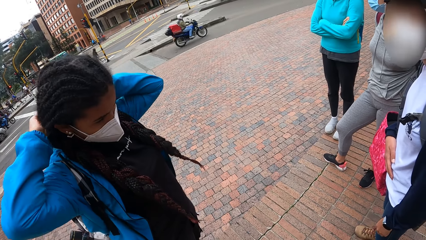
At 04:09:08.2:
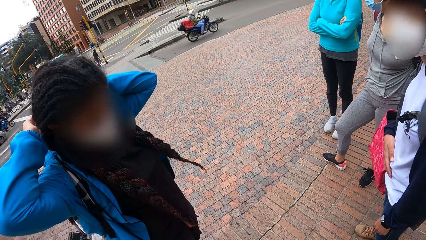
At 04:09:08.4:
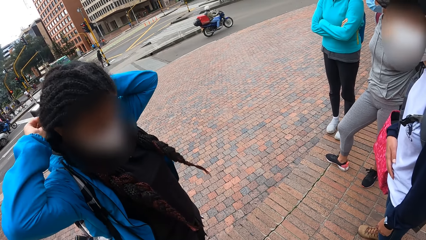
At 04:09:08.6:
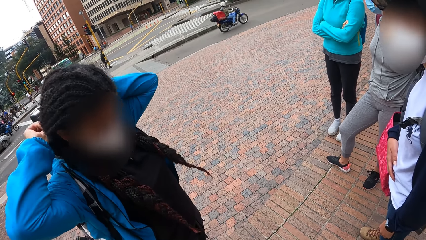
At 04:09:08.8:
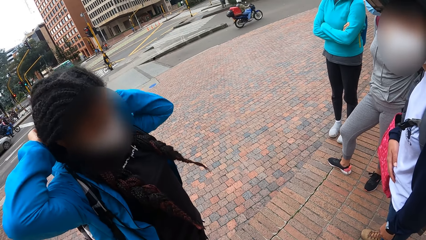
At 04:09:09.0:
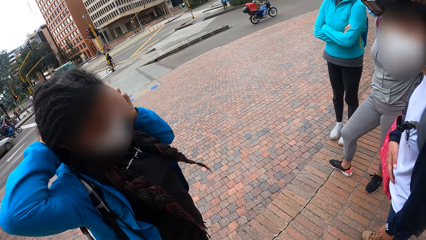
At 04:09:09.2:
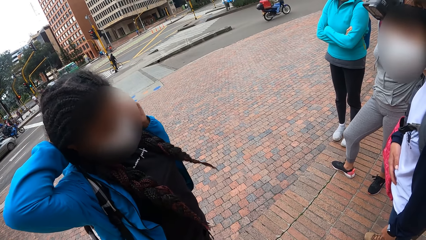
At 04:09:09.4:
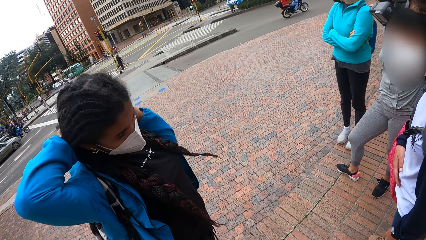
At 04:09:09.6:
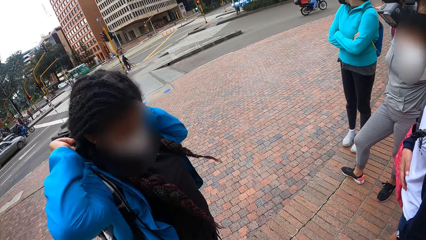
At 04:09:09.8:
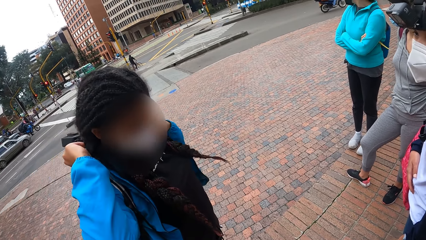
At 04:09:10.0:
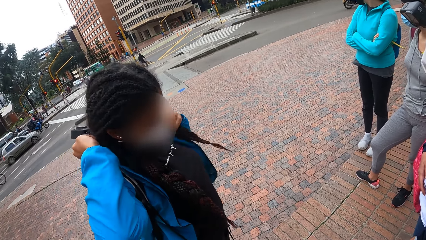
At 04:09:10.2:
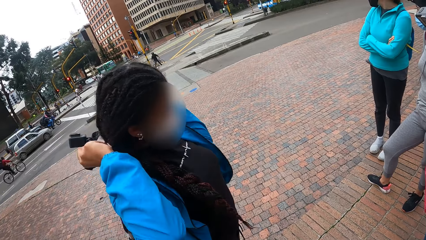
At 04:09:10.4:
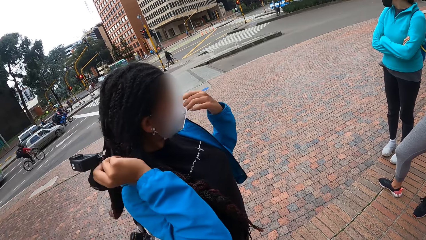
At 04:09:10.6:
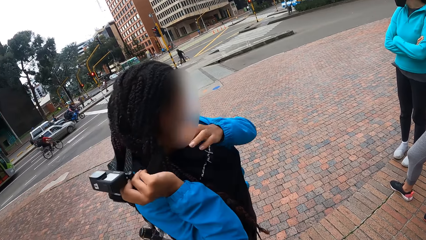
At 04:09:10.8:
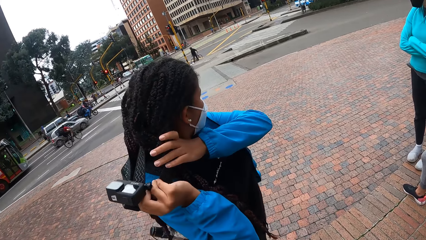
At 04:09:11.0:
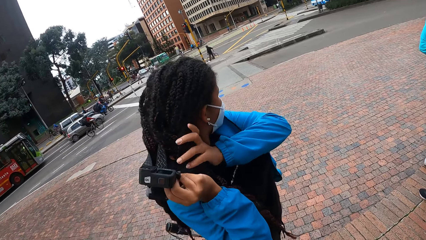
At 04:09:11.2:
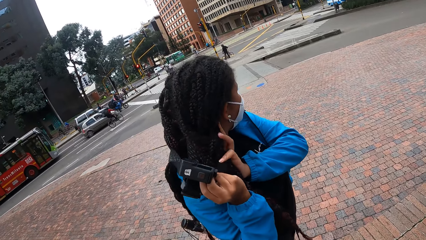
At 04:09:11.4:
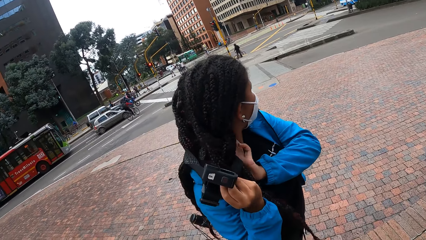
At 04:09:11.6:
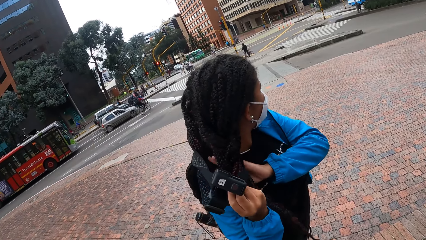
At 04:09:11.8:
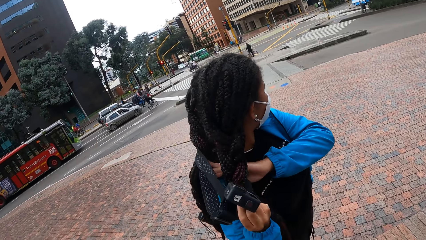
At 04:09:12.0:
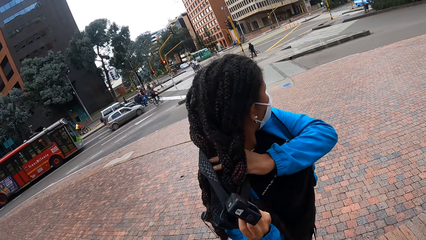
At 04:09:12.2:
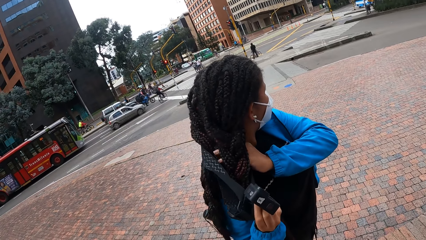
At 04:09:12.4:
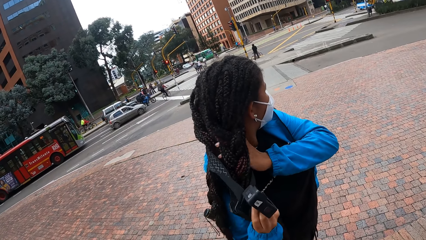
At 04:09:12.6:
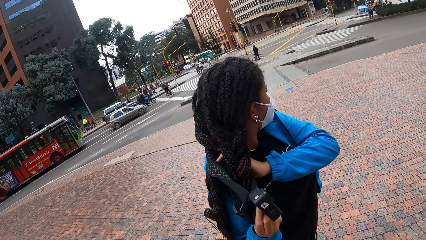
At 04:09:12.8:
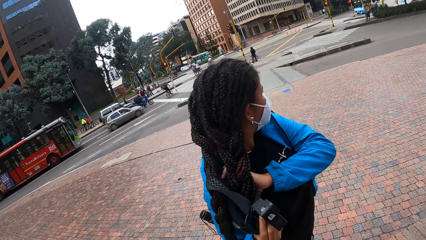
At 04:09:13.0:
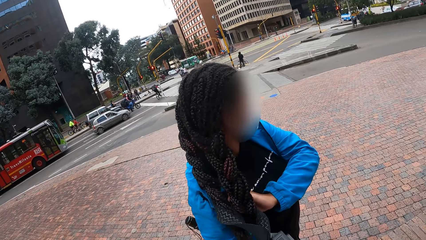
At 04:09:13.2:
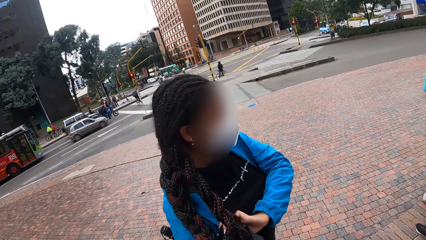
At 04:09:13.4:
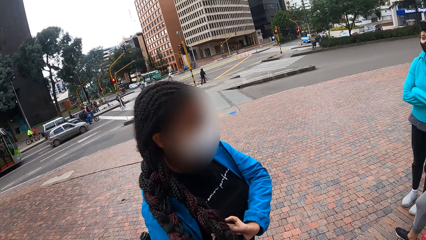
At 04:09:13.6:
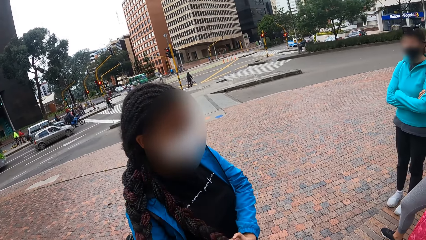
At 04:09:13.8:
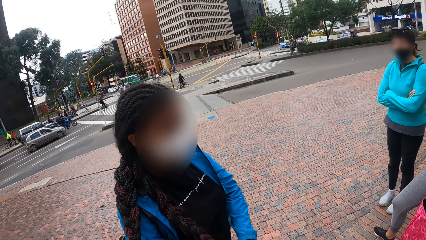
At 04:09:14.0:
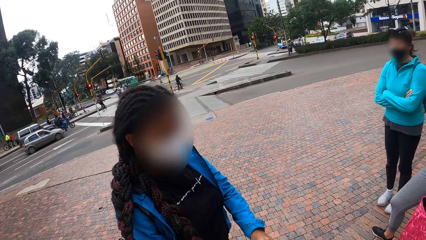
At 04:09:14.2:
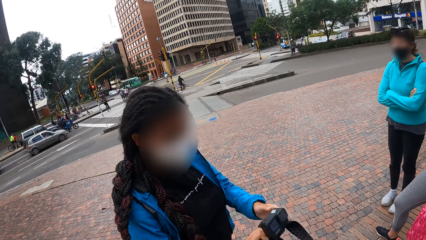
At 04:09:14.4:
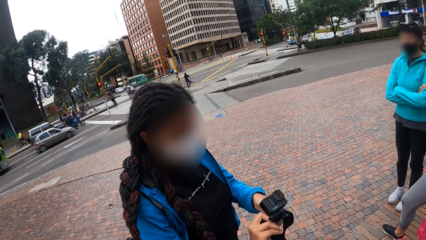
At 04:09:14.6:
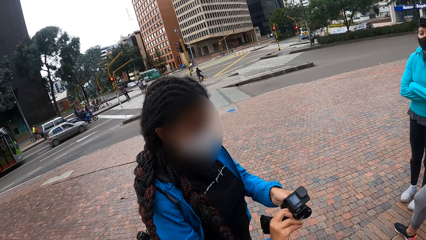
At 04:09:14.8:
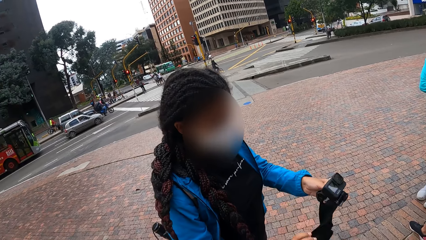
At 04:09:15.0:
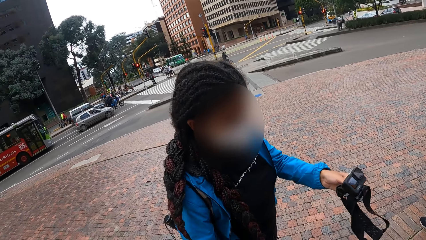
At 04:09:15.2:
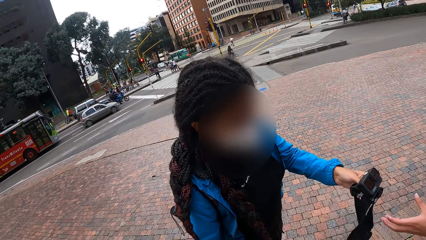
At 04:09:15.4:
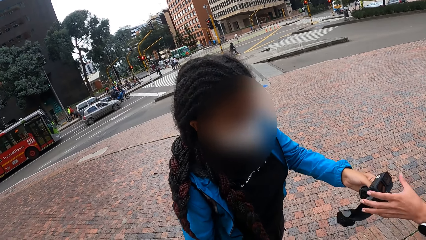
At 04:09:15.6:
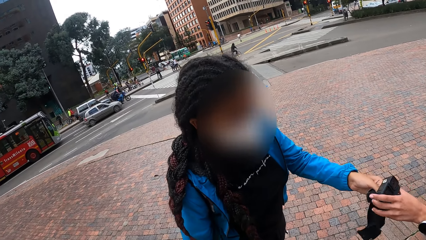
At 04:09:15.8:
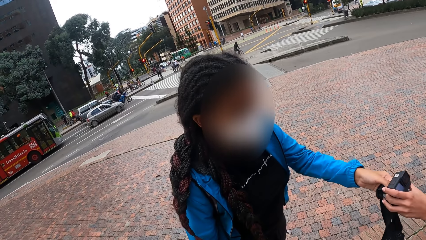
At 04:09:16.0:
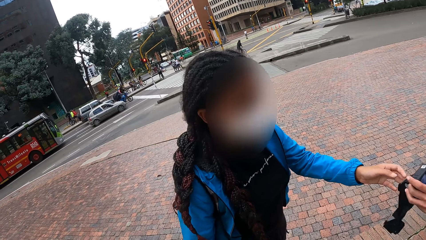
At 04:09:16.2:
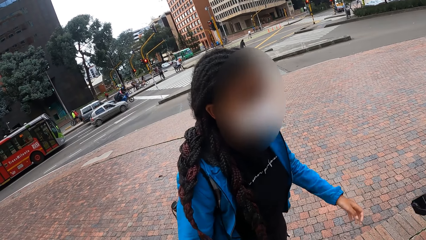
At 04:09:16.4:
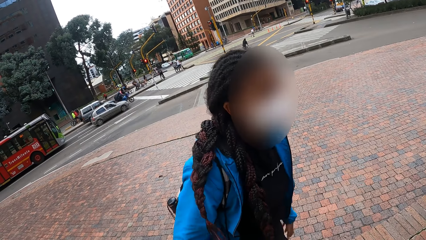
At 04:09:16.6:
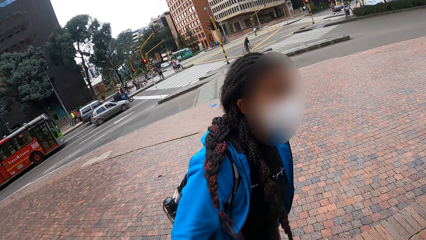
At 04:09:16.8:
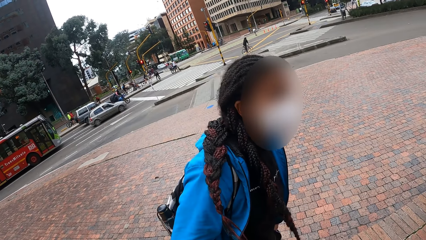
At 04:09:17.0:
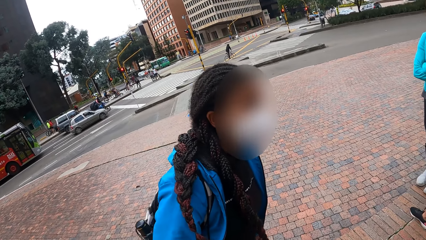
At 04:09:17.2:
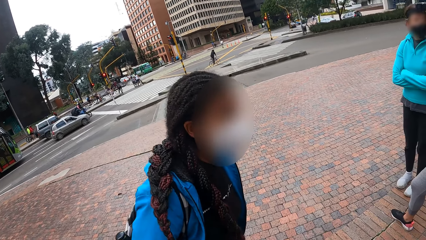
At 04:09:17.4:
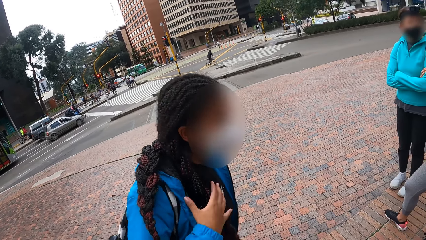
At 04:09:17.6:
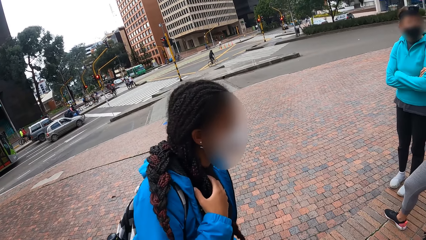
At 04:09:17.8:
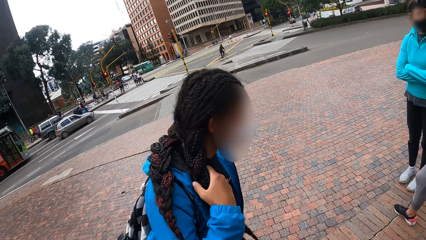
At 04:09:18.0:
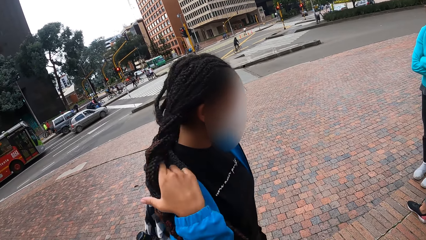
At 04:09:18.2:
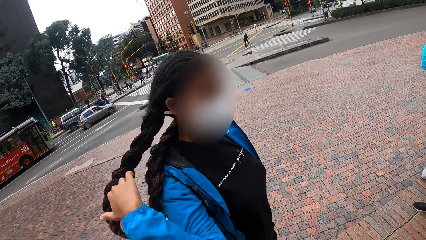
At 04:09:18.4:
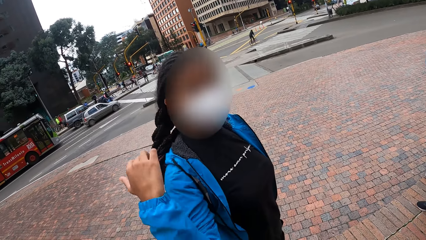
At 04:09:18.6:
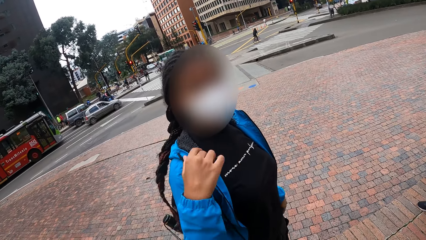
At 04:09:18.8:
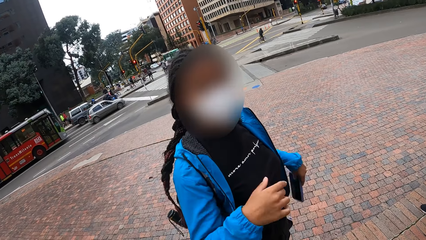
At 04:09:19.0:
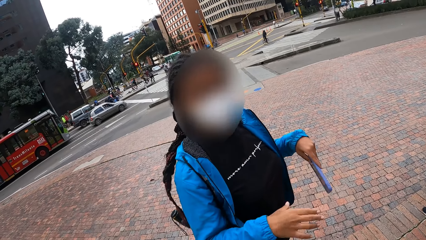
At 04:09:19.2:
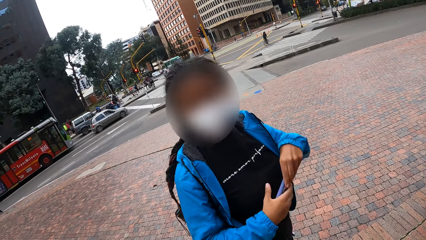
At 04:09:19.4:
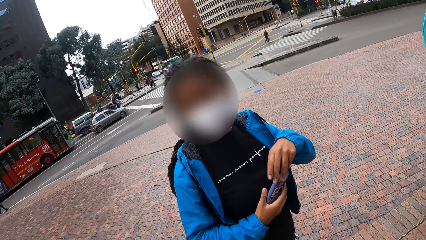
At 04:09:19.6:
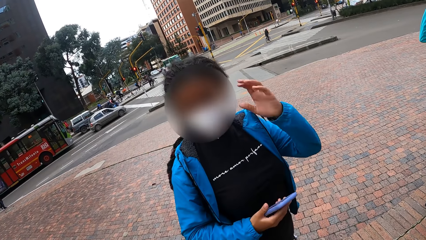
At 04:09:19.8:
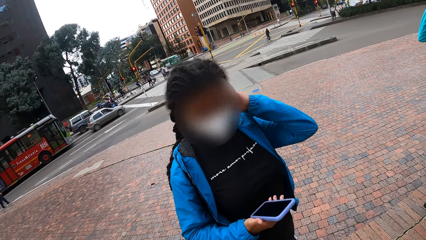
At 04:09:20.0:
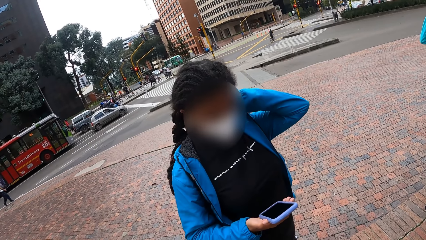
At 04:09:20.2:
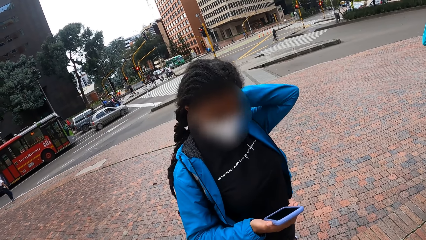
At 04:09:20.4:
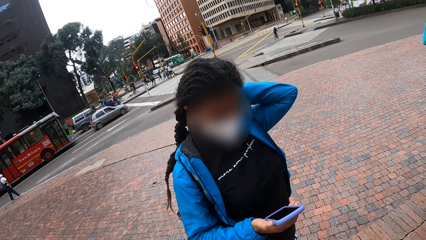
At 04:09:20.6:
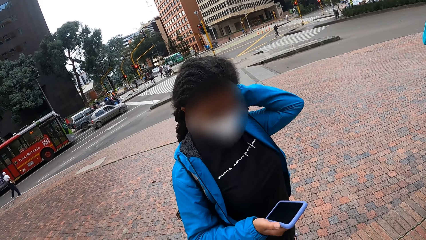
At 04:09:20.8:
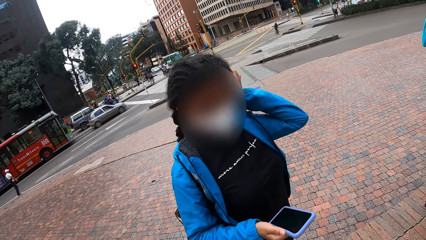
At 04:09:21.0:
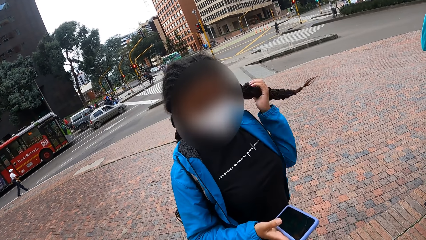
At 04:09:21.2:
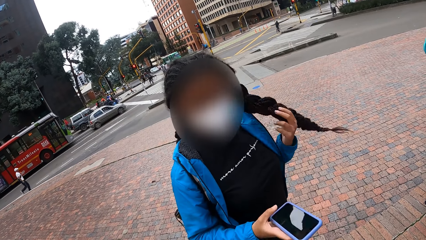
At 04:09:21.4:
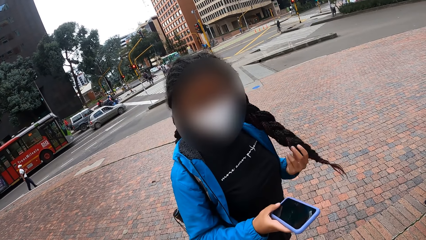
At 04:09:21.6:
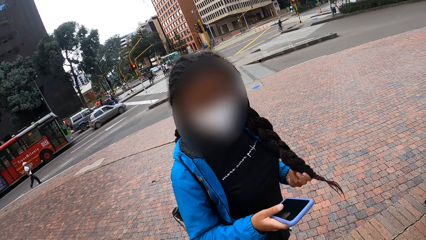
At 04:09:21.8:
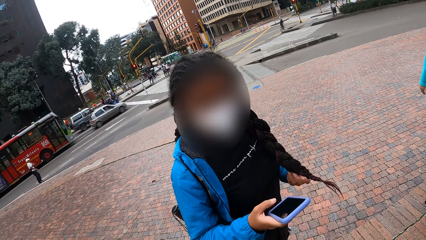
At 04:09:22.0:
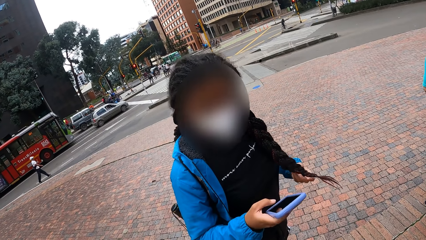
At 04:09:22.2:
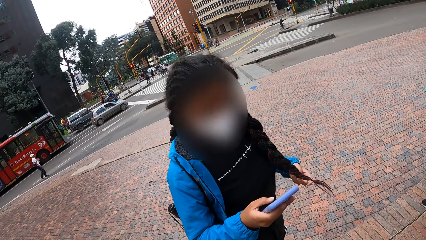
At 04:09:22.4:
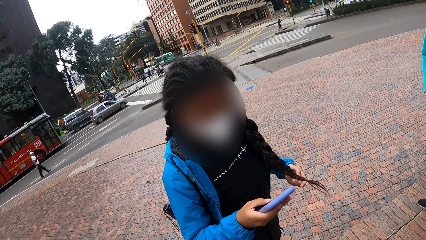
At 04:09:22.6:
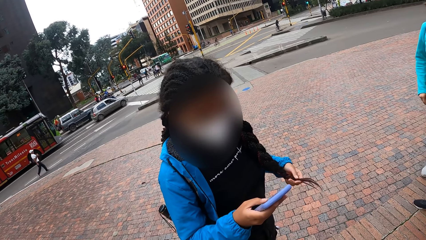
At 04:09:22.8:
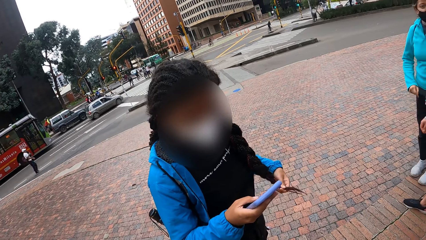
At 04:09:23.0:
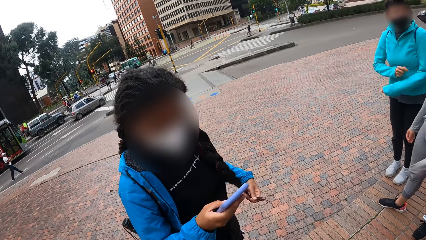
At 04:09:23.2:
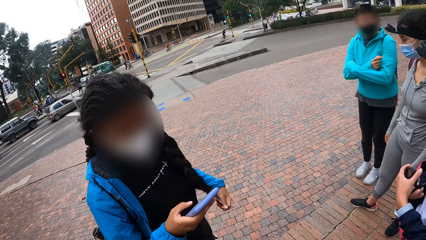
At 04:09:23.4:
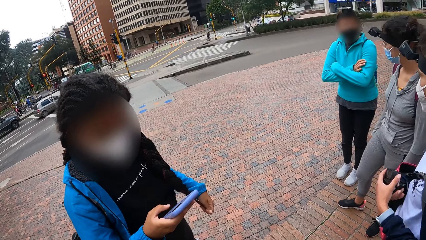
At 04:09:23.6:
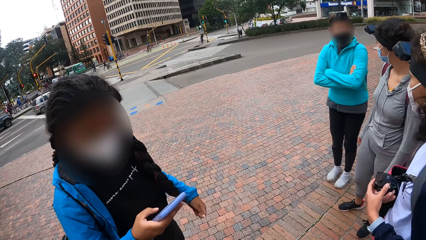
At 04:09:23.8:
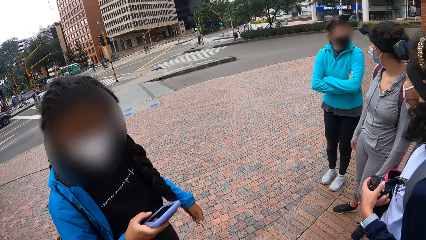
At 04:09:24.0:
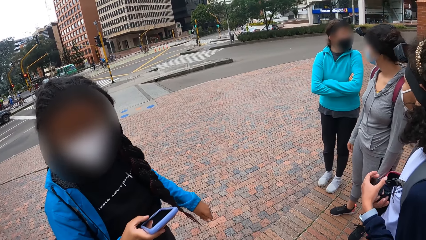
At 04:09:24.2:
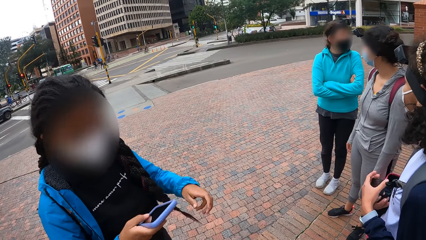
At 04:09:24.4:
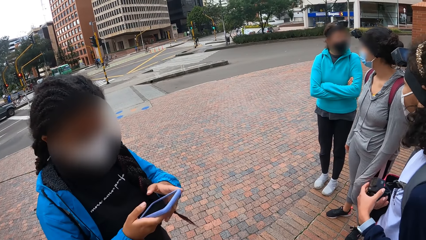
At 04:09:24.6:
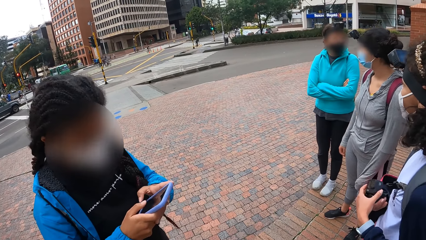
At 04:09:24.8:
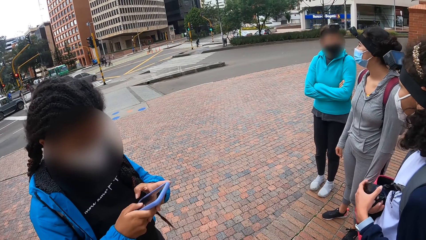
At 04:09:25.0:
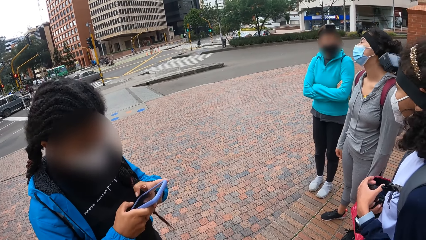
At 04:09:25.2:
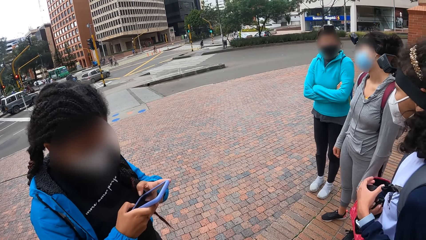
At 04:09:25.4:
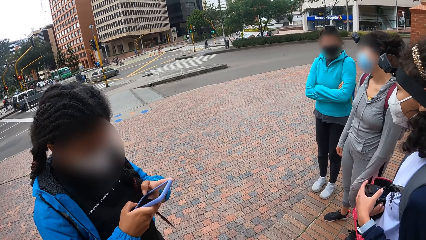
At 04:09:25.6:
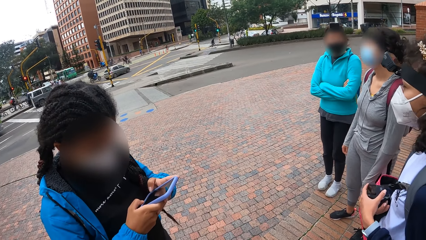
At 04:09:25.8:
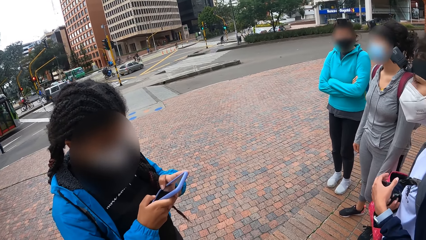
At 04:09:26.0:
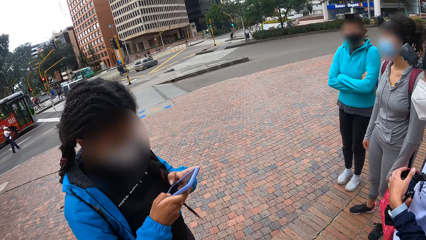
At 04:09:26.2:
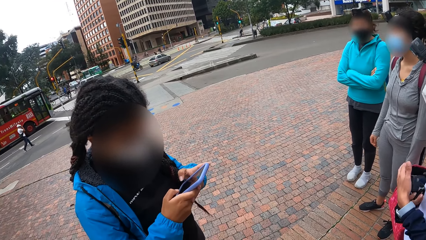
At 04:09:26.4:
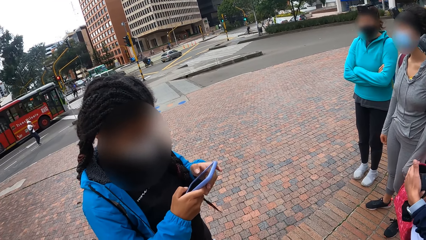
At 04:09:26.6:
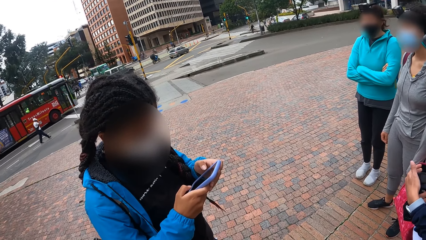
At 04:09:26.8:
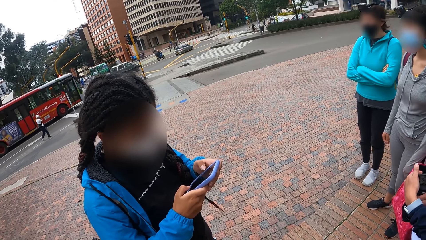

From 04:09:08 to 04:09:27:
The woman moves her hair with her left hand. The woman hands the camera to another woman with her left hand. The other woman collects the camera from the first woman with her left hand. The first woman moves her hair with her right hand, brings out a phone from her pocket with her left hand, and transfers the phone from her left hand to her right hand. The first woman moves her hair with her left hand and operates the phone with her hands.
